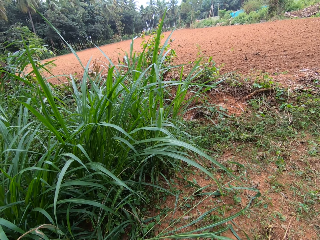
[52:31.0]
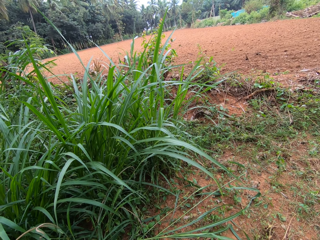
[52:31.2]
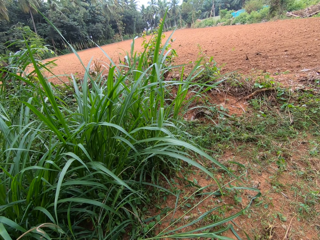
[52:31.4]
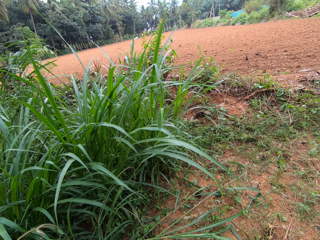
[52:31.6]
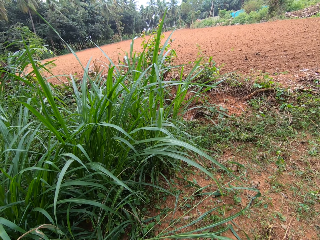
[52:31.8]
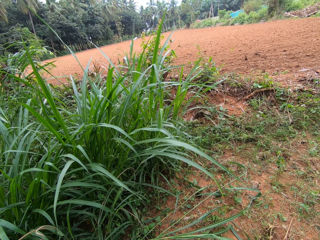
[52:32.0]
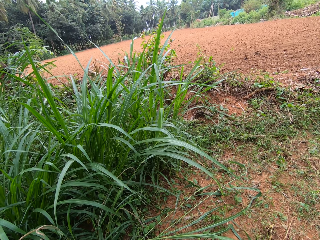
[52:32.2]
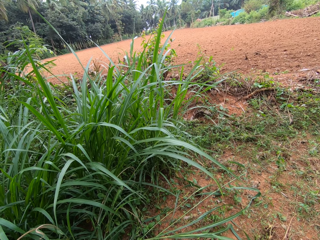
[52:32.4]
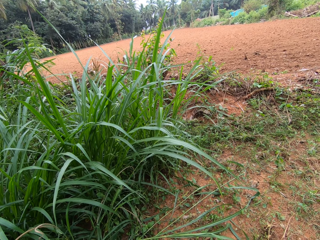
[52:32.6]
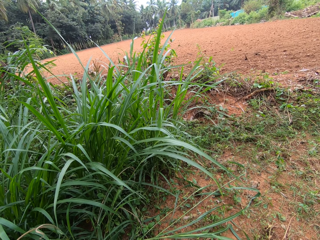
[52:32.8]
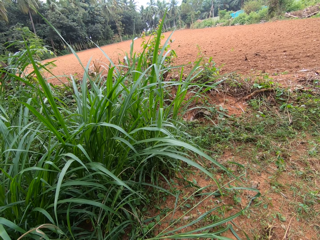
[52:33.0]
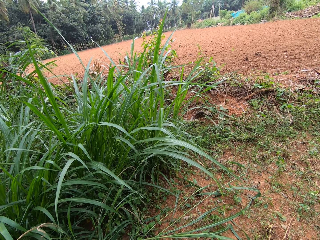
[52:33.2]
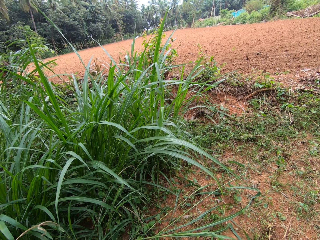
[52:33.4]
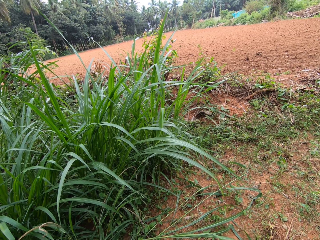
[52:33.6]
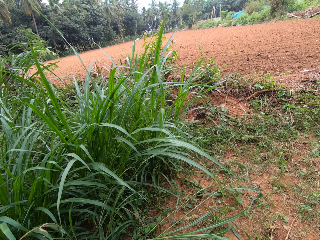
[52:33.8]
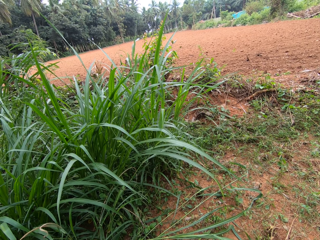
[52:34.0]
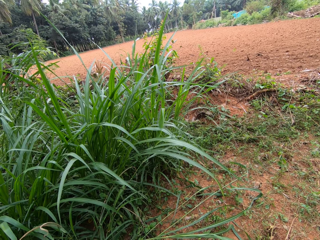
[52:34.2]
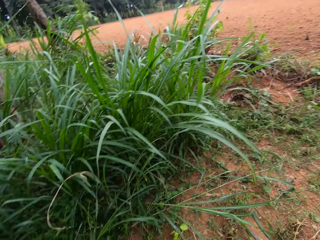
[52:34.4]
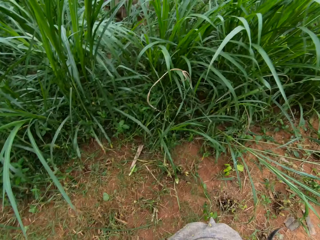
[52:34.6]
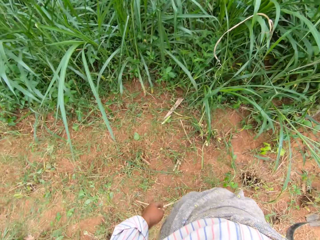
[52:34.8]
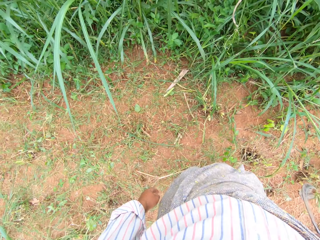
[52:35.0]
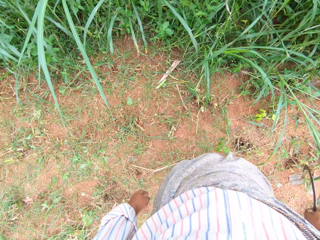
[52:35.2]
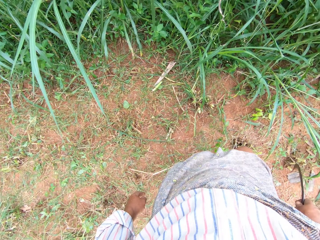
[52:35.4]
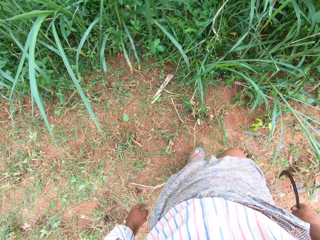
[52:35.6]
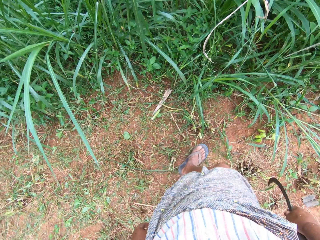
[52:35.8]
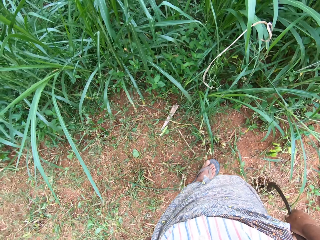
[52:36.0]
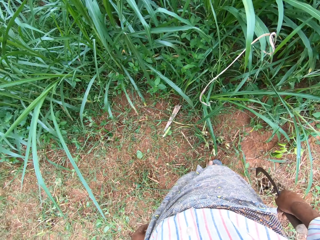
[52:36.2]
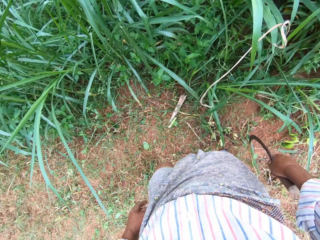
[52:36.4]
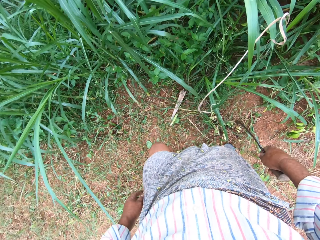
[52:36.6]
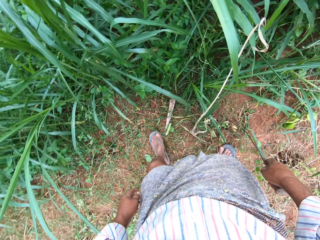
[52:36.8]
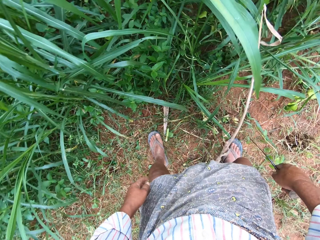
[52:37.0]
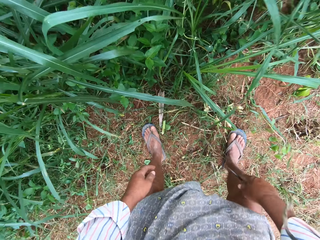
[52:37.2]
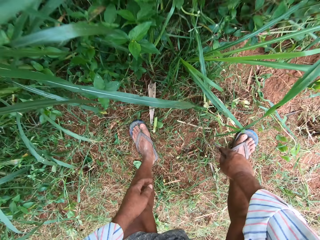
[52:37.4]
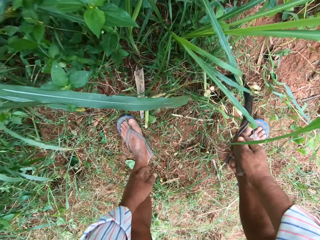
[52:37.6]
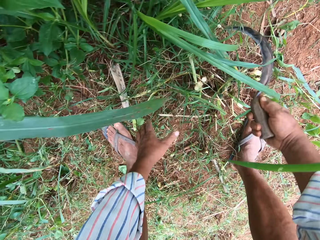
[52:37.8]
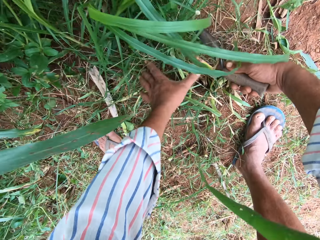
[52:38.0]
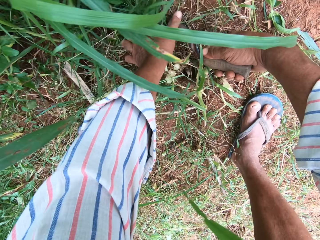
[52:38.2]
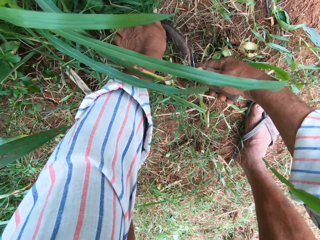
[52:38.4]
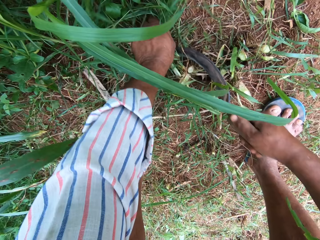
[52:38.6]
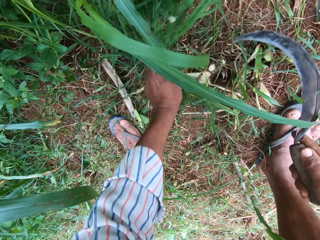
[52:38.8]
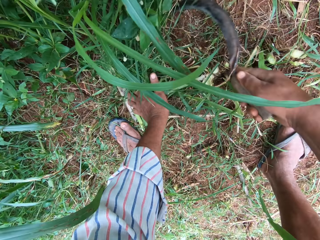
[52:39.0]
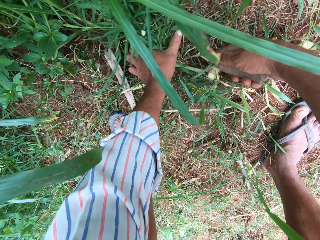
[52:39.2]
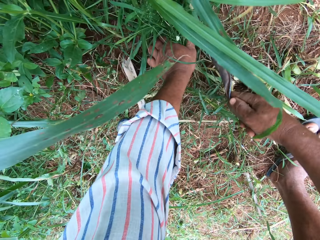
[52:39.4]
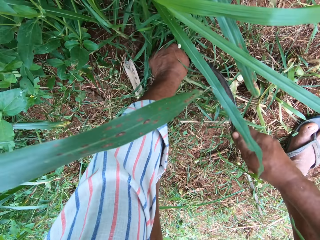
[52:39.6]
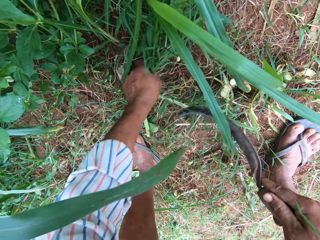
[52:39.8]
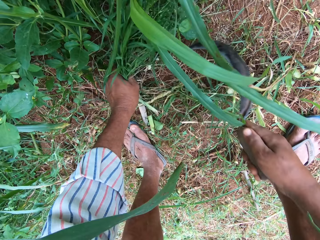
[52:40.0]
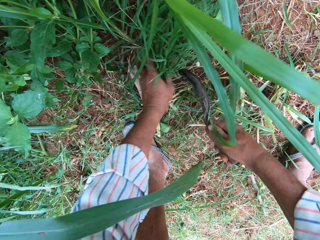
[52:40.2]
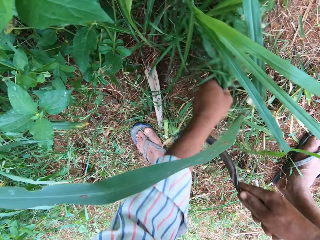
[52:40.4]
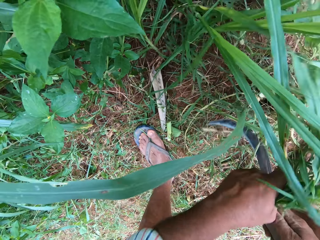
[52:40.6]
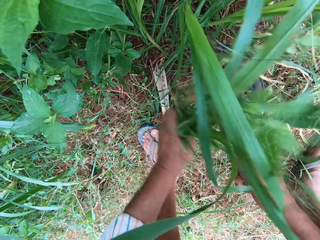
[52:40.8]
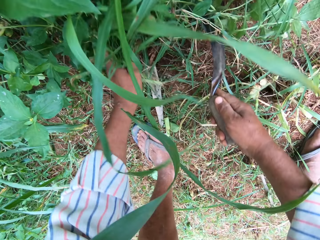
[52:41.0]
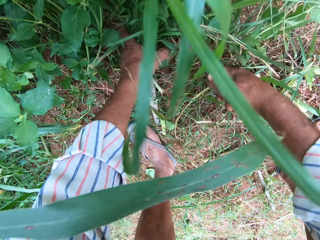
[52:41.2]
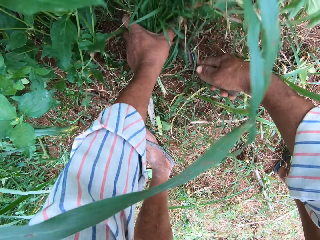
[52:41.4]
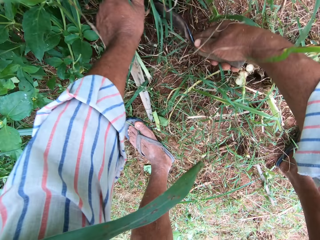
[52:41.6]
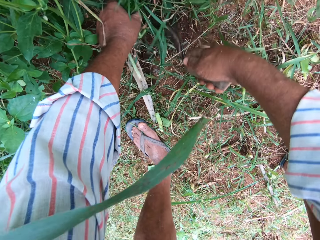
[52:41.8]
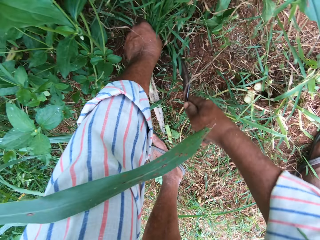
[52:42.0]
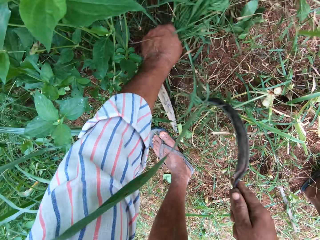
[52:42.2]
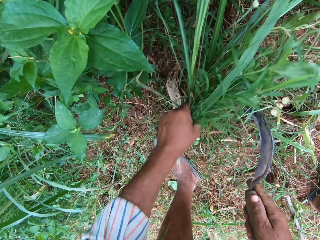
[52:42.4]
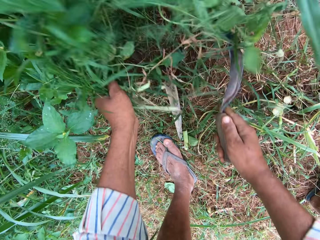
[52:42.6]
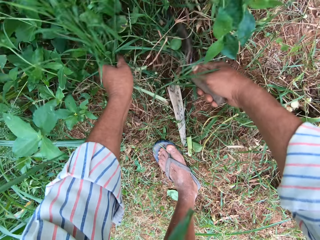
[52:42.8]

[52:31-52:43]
The camera wearer cuts the grasses into his hand on the farm with the hand sickle.

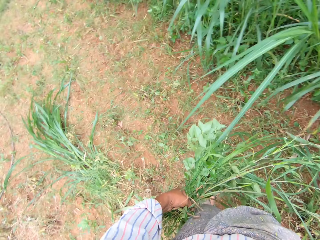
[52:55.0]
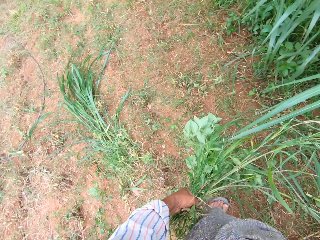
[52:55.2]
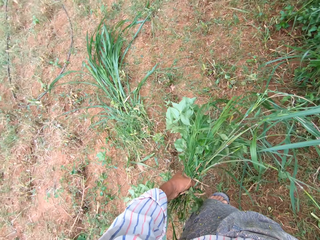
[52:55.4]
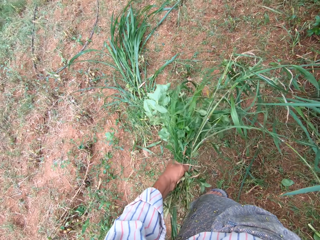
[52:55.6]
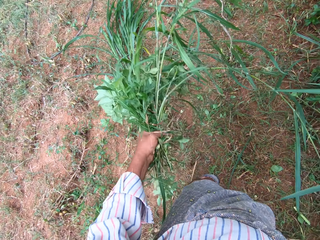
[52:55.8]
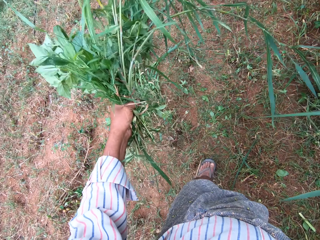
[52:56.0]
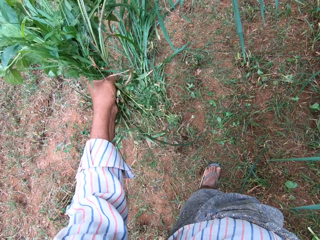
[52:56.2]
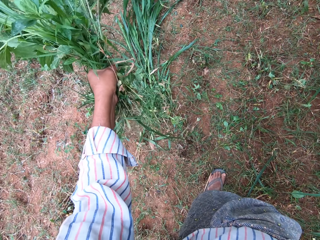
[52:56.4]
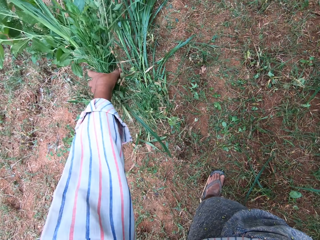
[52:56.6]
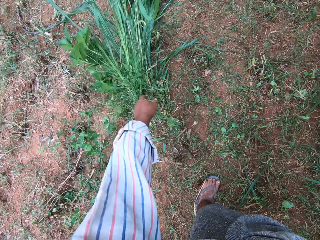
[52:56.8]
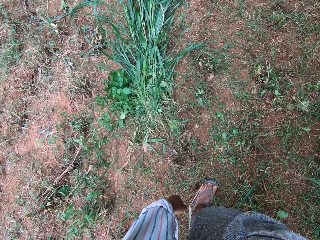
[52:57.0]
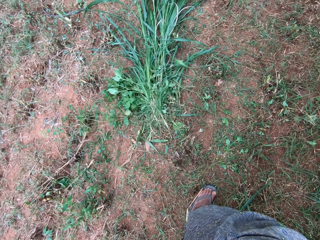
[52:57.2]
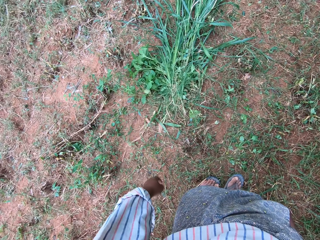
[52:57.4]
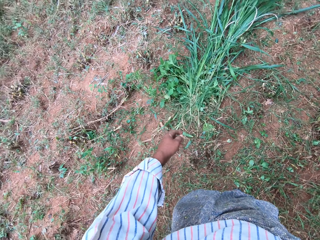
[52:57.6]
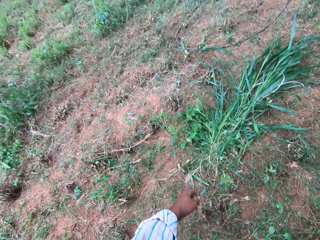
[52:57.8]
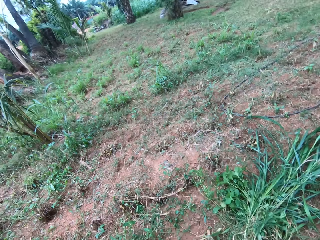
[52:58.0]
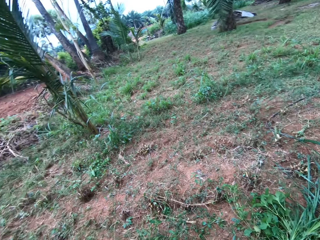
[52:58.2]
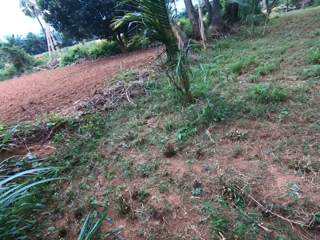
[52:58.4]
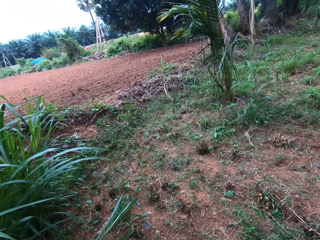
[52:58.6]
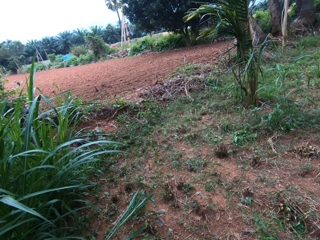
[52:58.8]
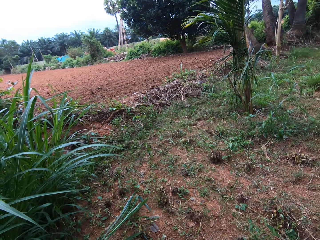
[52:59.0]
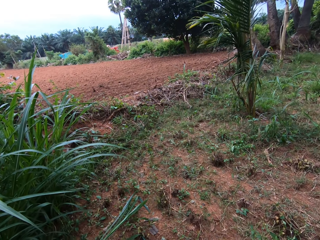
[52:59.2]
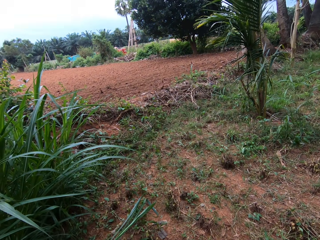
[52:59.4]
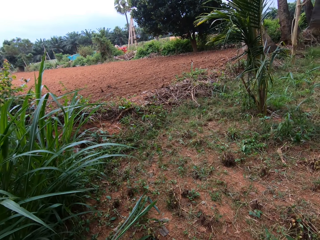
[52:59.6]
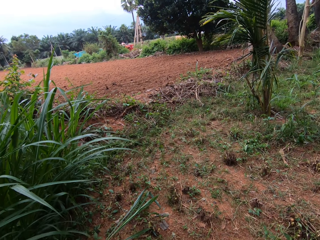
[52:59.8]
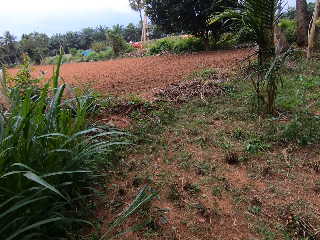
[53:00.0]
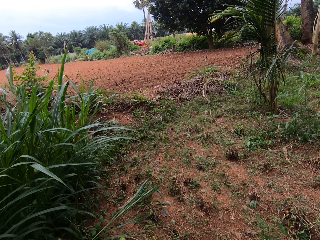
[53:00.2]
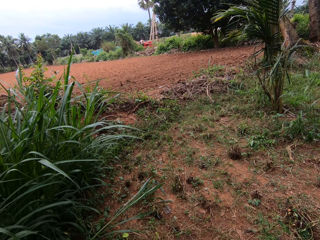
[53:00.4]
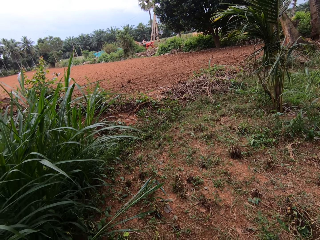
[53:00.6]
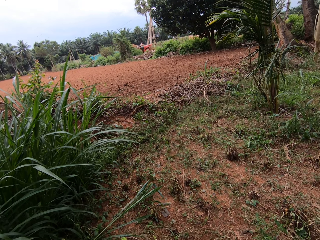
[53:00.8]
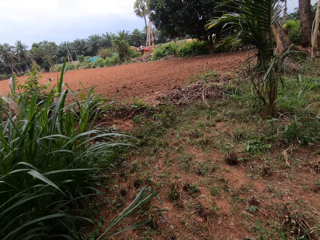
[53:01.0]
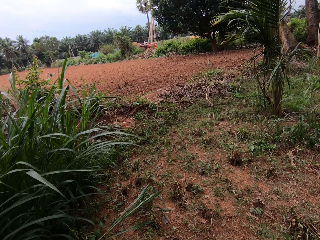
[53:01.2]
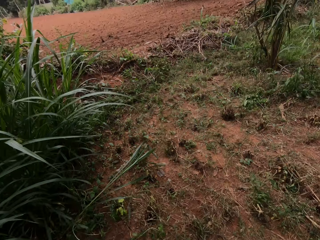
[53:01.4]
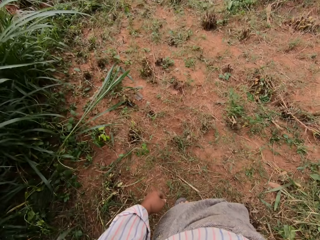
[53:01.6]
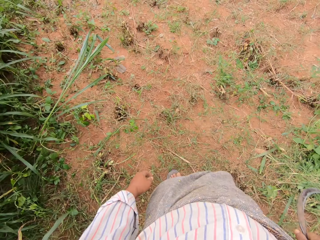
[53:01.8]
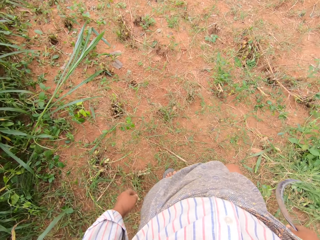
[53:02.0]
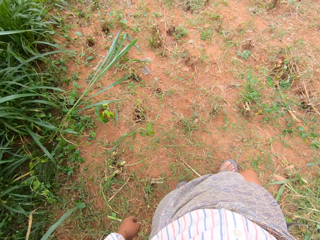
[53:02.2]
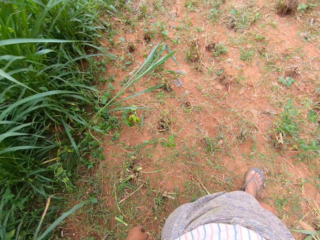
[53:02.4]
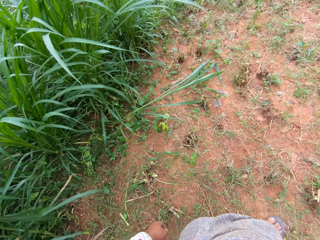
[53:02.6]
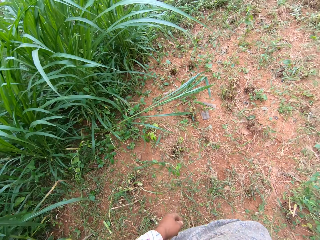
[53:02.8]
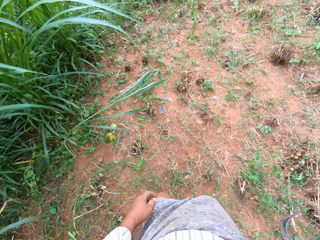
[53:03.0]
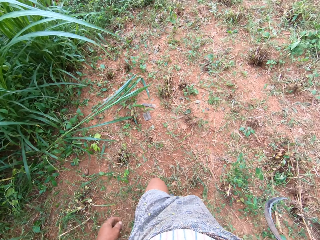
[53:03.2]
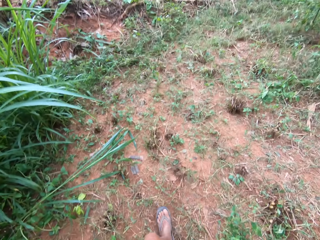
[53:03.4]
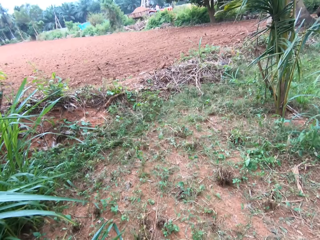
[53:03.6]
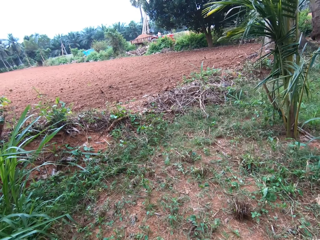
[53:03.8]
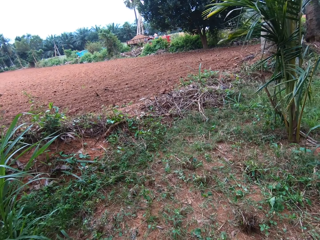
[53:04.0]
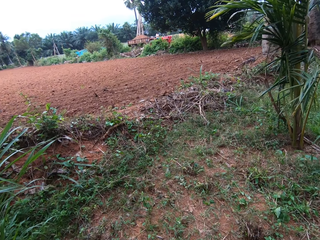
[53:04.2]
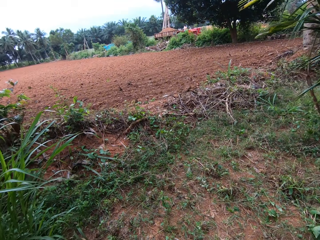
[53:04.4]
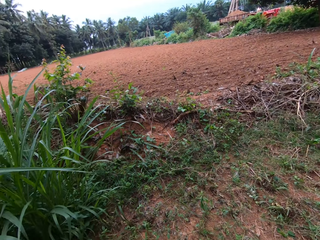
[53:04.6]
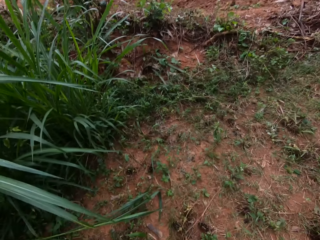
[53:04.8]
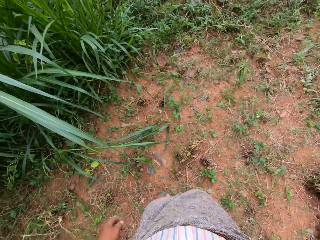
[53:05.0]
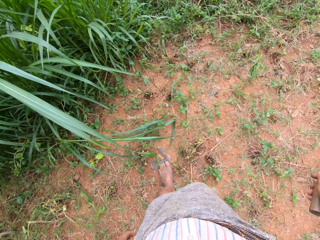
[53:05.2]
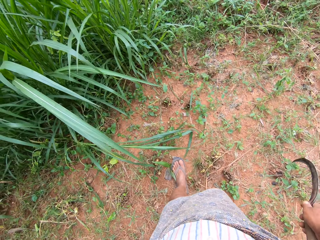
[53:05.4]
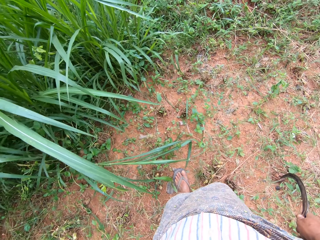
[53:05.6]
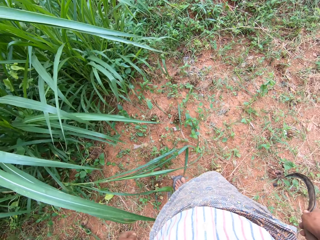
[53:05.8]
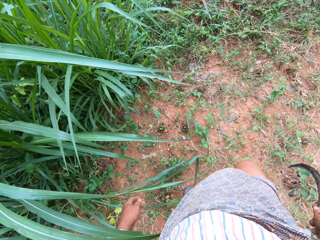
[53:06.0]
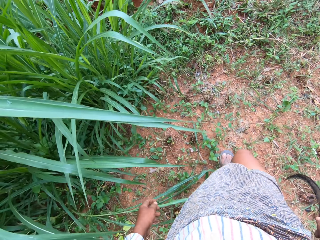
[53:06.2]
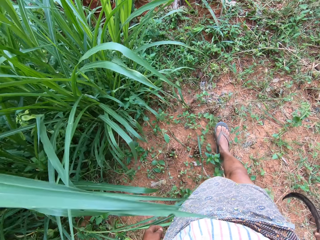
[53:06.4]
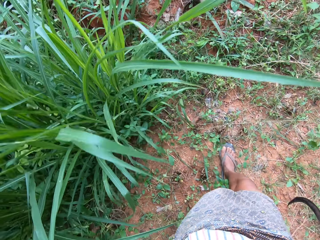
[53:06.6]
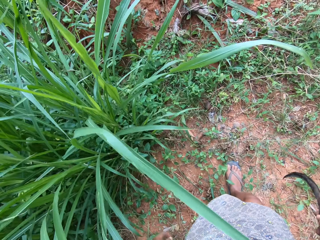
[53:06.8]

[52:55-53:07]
The camera wearer drops the grasses on the ground with other grasses. They look around. They walk across the farm to another side of the grasses.
